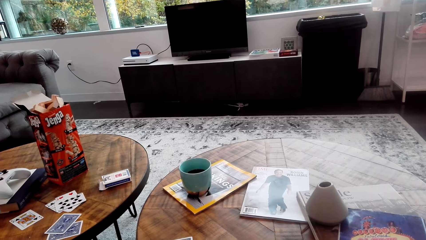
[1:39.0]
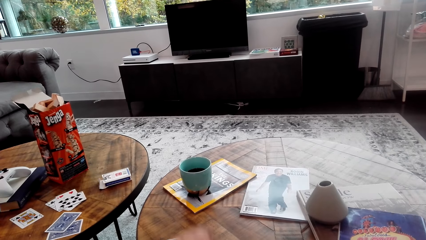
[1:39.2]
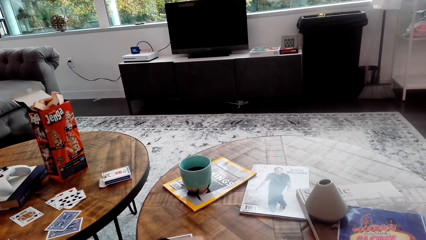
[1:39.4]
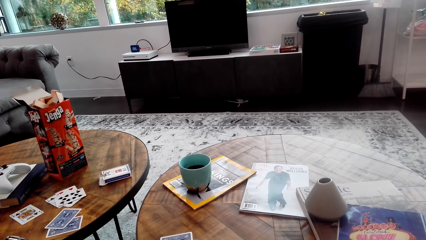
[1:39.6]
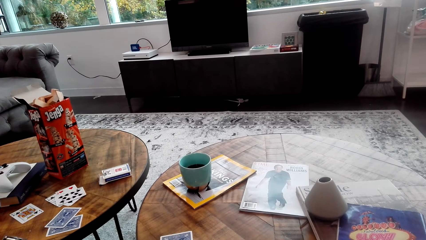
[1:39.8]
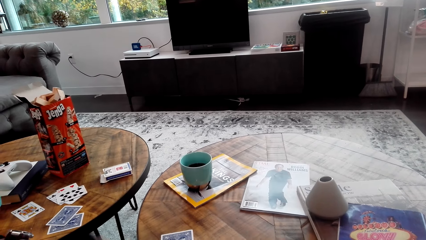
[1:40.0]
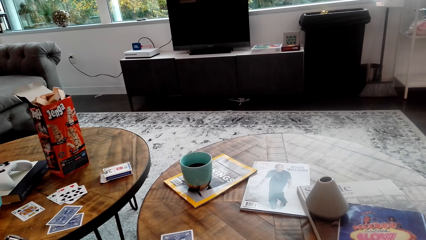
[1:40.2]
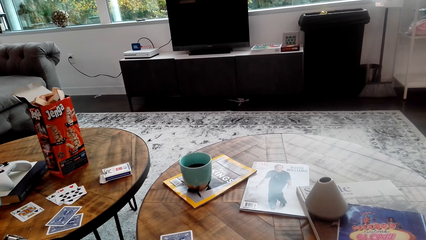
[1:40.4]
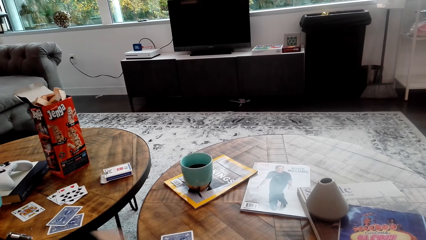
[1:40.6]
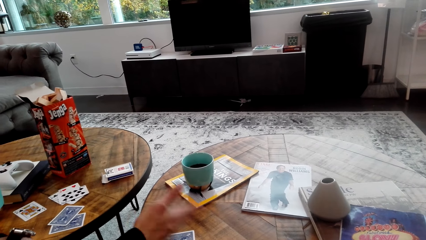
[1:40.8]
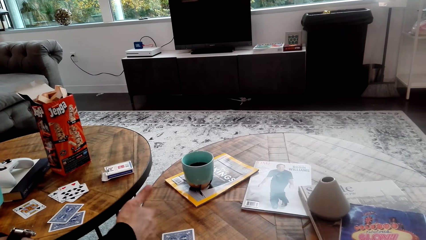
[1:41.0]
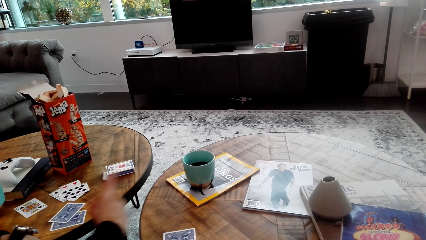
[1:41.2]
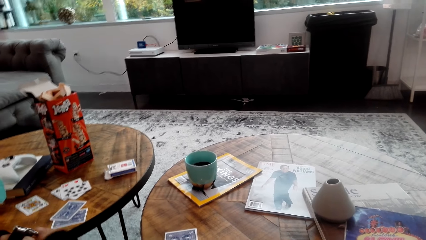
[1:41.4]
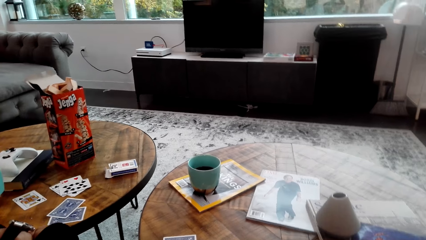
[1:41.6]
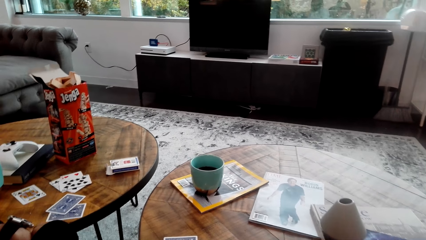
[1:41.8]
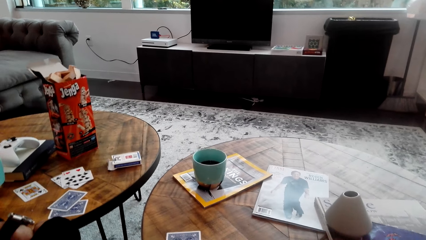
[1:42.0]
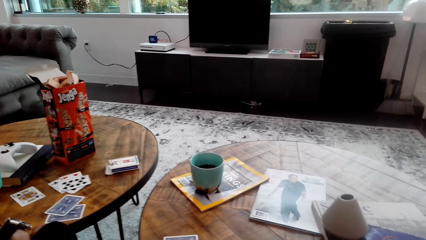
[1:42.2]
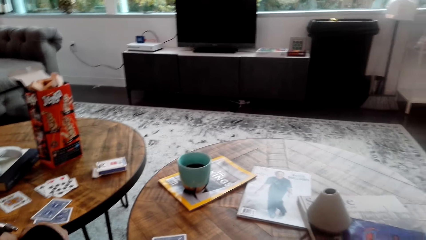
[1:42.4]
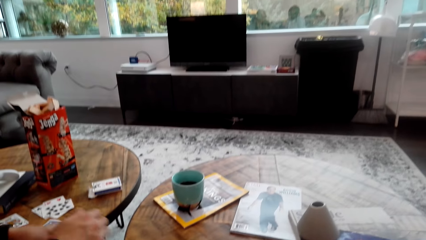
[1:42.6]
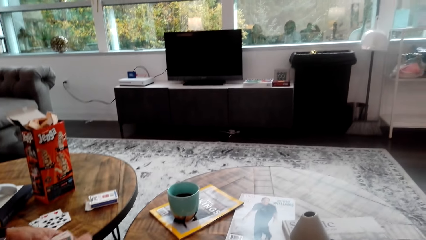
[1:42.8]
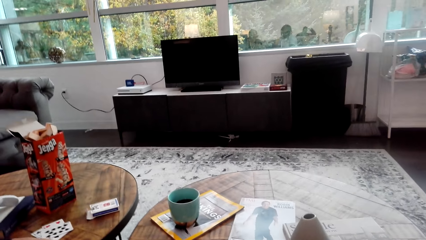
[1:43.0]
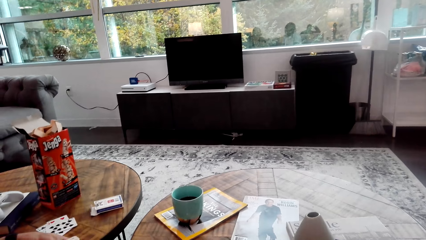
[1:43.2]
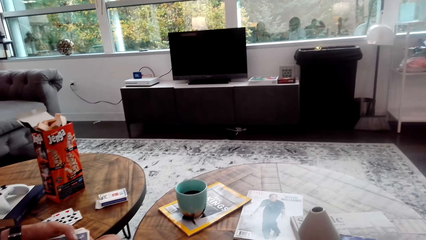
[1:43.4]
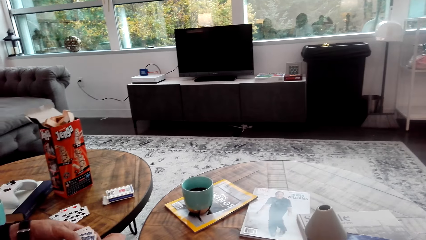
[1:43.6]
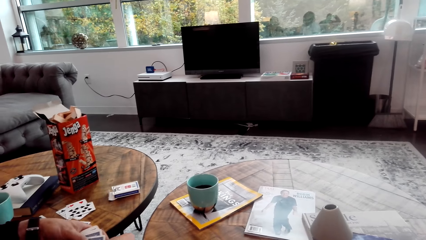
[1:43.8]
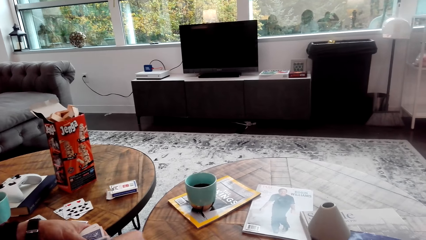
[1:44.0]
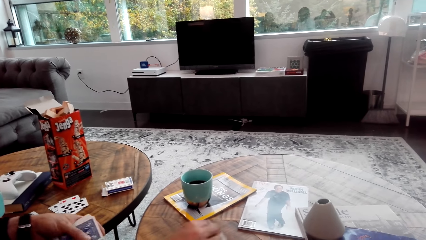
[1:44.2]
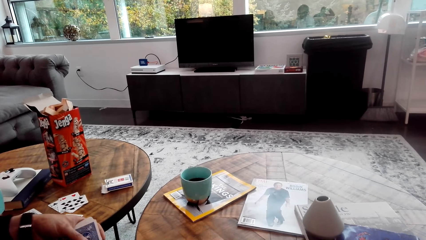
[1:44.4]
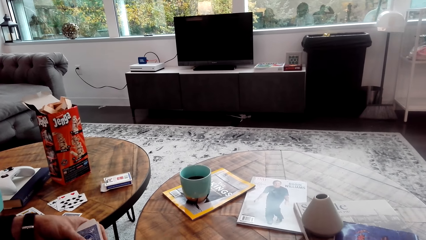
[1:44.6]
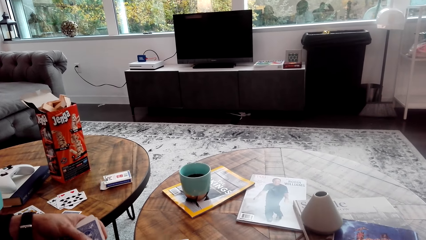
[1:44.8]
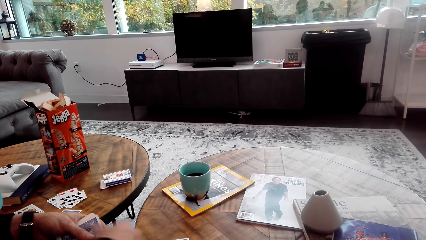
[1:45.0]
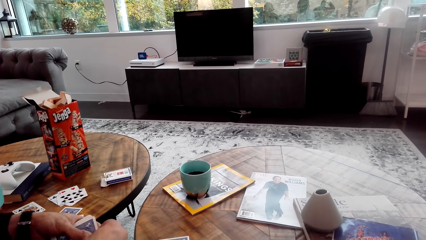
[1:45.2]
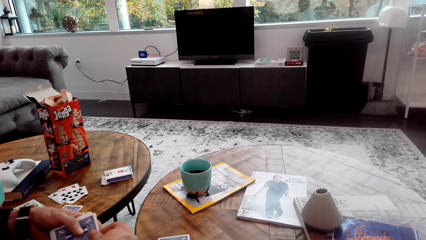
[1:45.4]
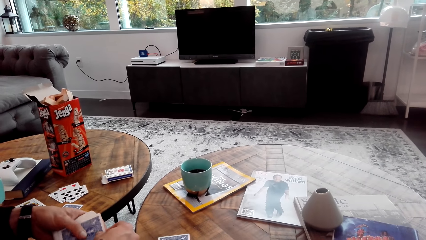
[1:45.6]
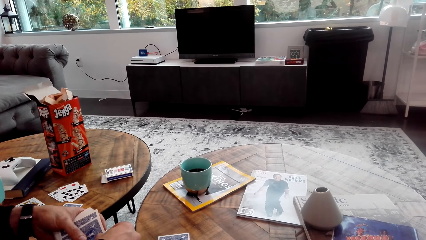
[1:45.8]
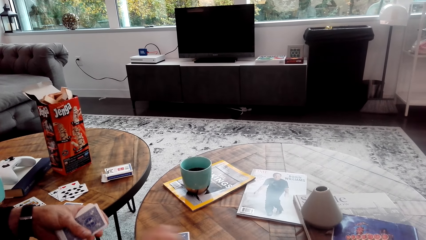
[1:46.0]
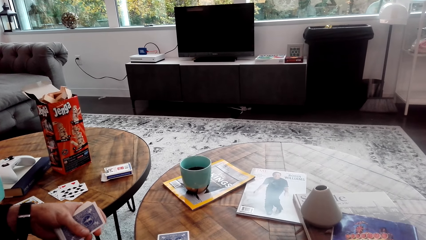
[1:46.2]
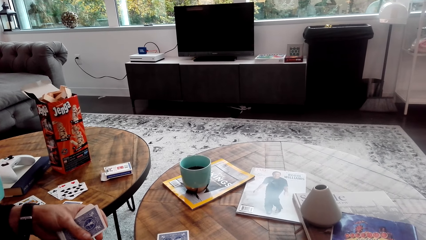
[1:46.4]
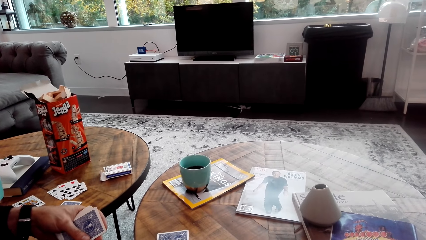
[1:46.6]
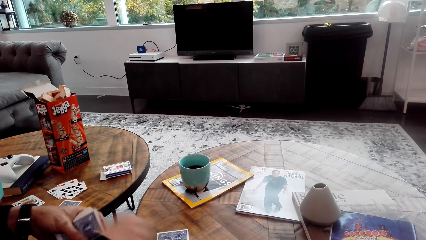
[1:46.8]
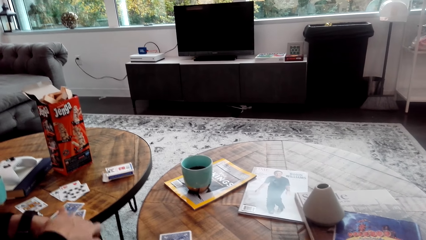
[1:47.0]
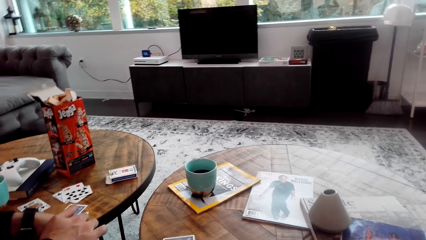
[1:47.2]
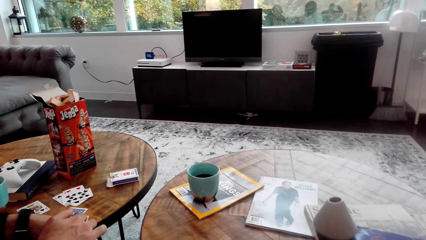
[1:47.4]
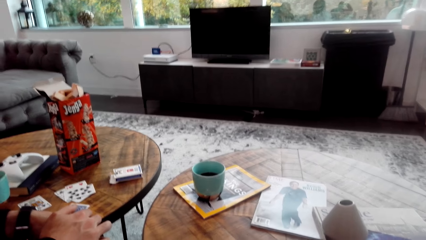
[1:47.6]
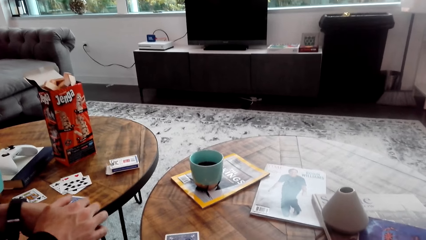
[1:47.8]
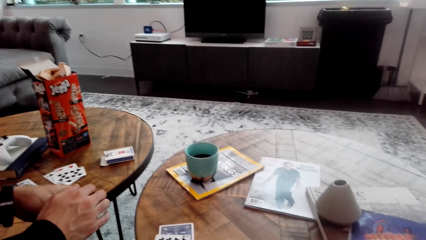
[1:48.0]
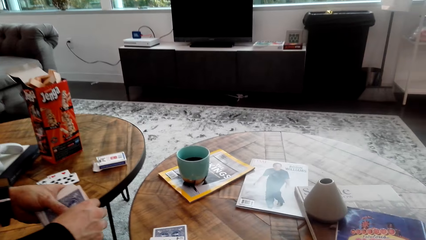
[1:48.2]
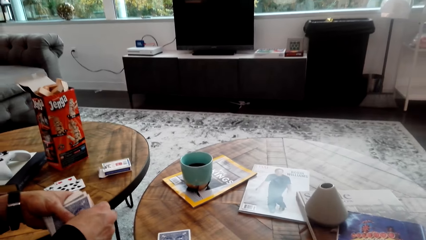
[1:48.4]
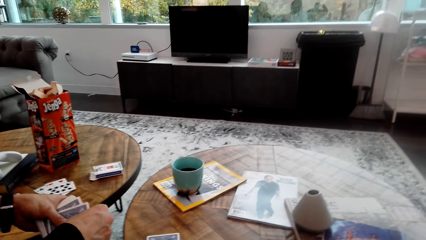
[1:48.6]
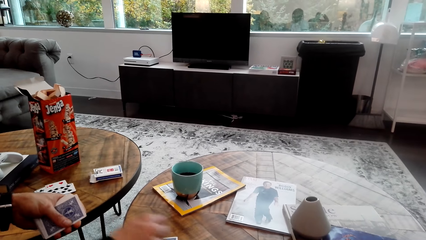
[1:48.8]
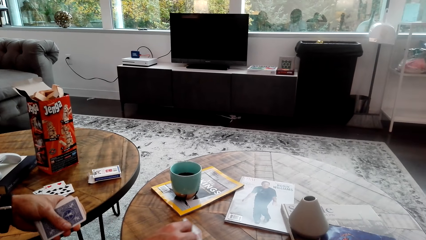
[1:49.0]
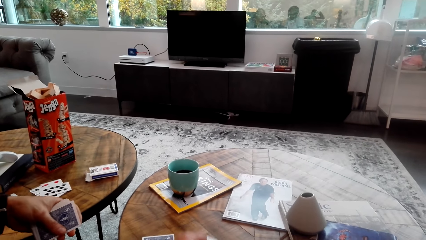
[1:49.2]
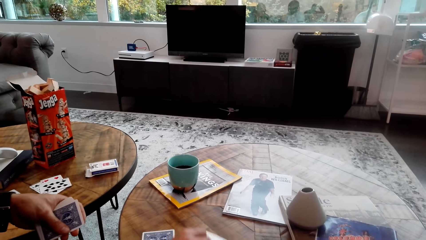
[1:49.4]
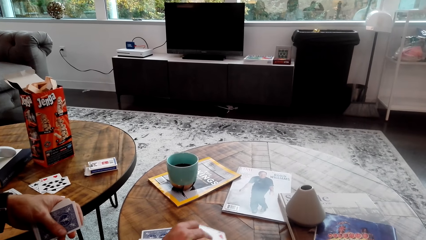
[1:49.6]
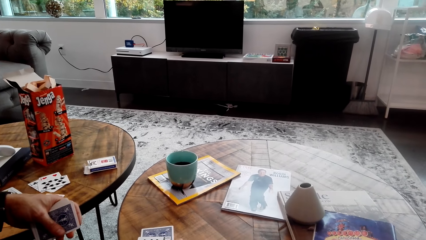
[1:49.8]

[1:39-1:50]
A man counts cards on the table.

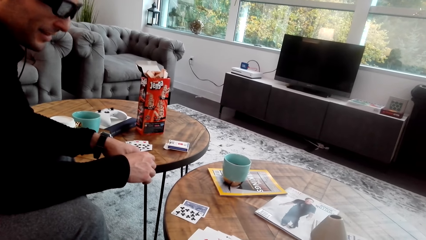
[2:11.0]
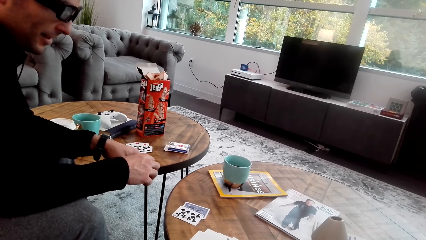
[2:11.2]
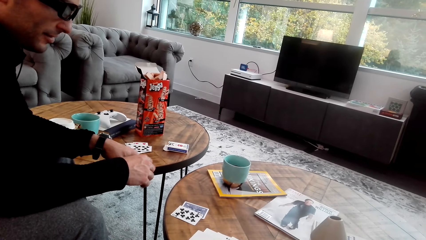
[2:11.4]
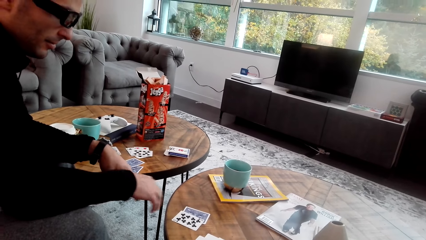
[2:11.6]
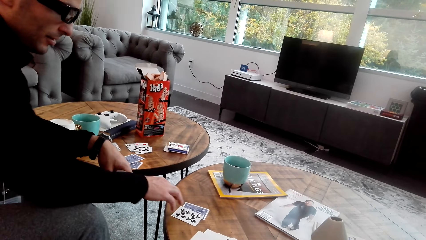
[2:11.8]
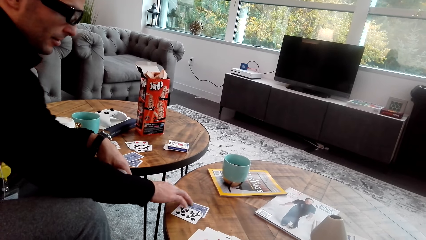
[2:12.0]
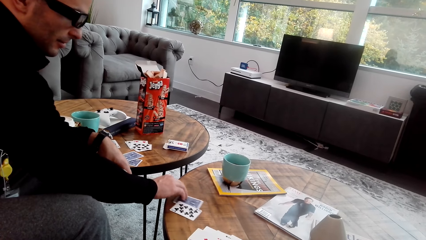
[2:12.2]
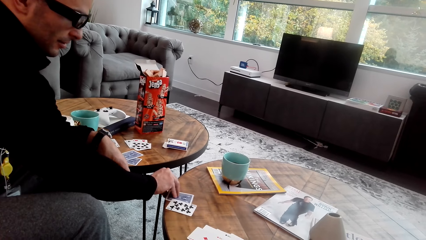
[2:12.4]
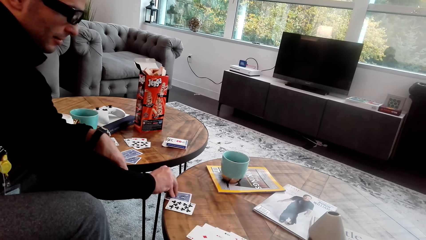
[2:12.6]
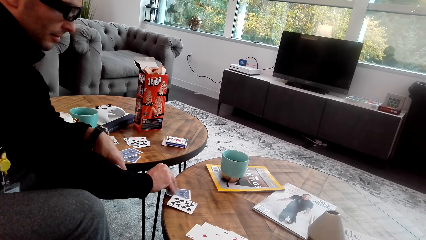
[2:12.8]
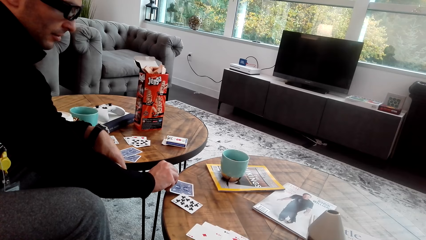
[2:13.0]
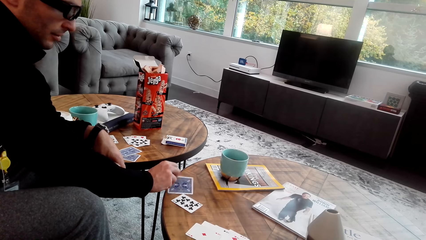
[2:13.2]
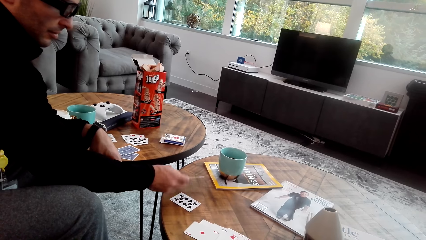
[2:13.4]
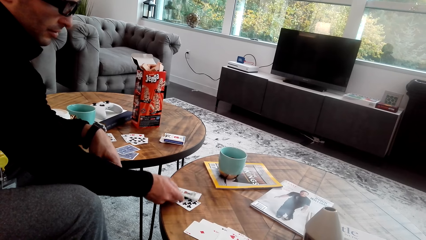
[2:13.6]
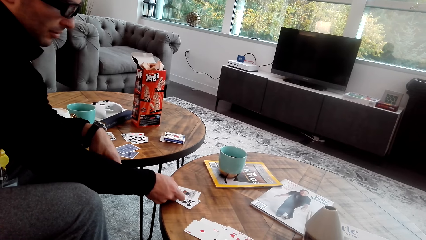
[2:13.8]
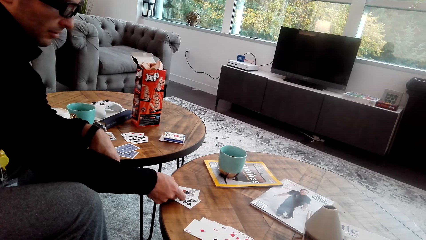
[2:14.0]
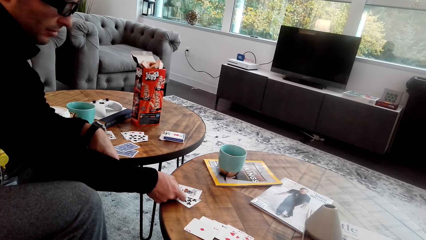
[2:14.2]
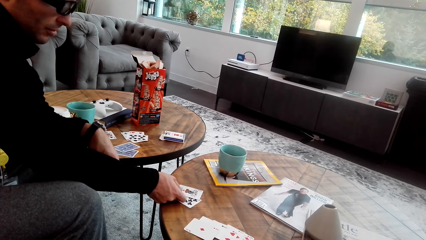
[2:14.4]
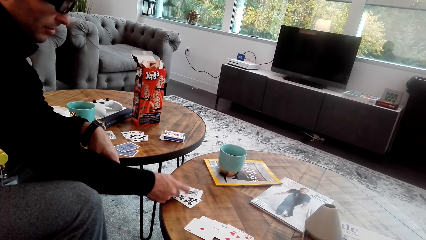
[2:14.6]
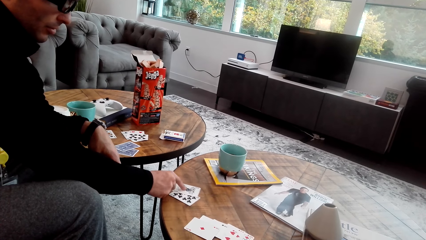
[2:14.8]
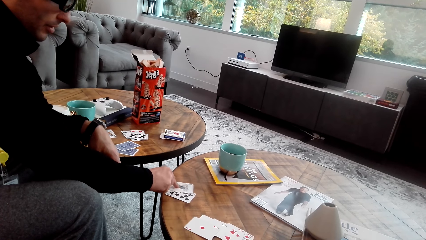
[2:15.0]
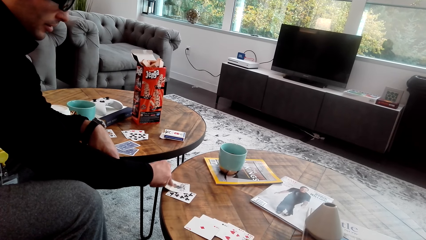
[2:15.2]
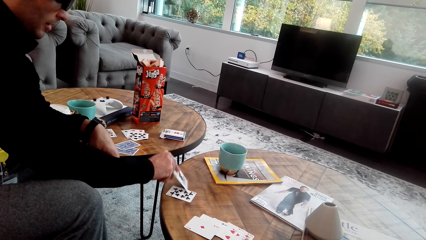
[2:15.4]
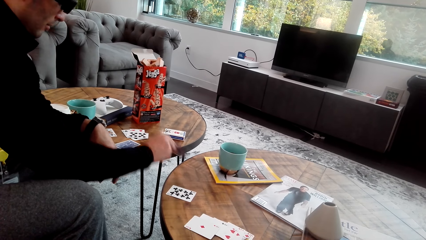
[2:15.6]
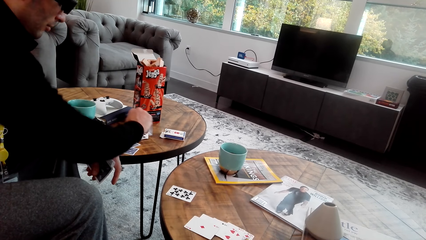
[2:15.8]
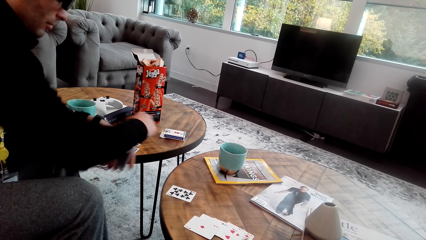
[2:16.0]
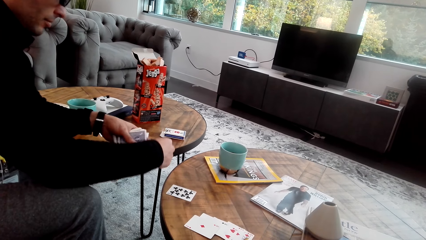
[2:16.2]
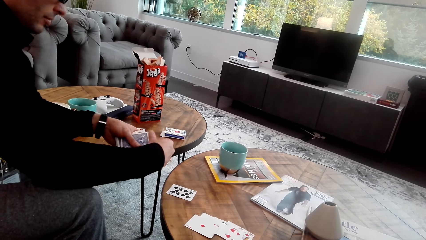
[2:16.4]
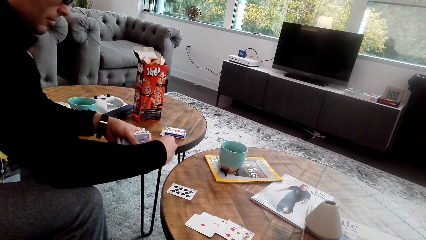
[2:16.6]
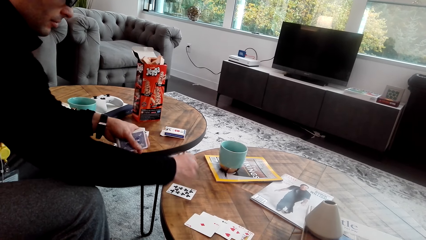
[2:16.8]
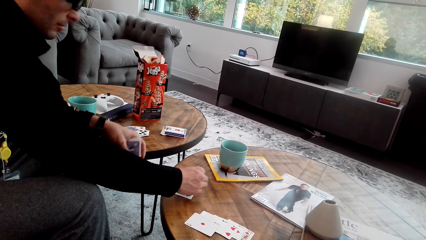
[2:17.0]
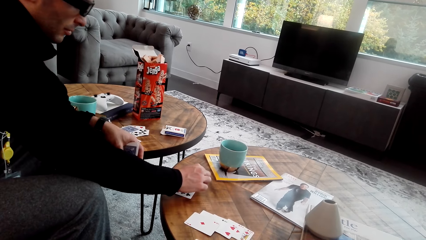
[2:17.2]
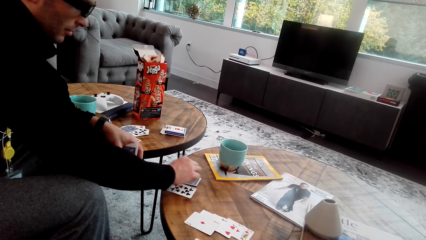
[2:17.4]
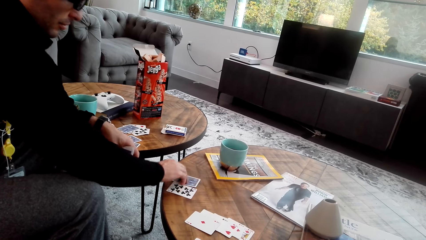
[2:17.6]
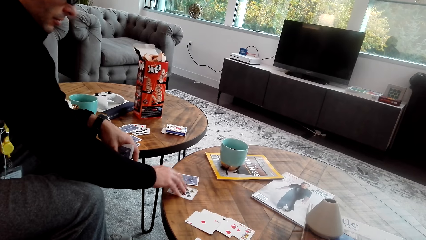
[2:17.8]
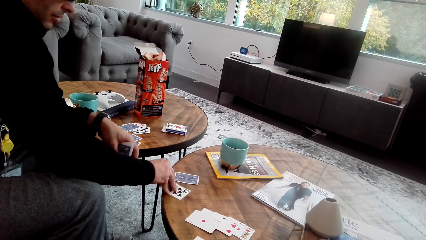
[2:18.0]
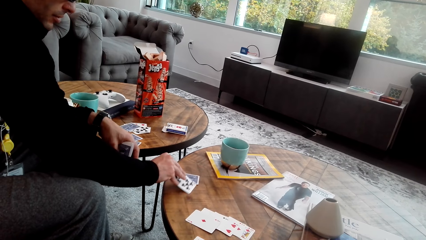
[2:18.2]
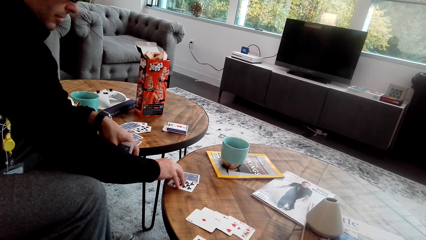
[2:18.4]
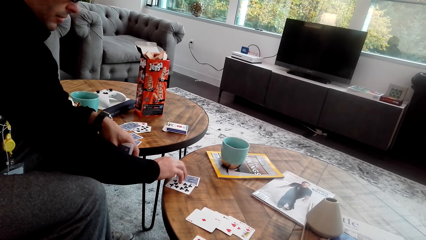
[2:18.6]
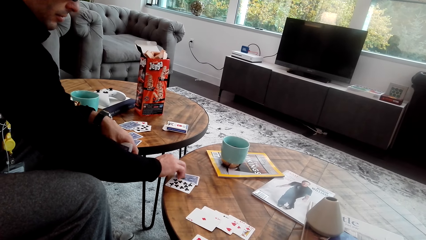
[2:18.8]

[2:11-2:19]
A man turns a card on the table. He moves a card, holds cards, and places cards on the table.
